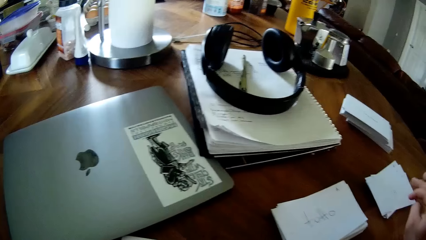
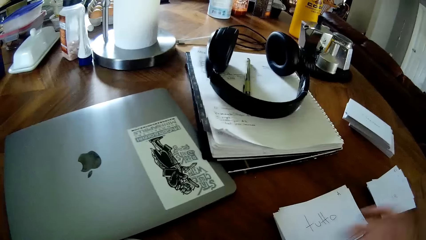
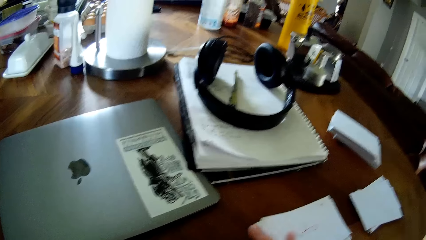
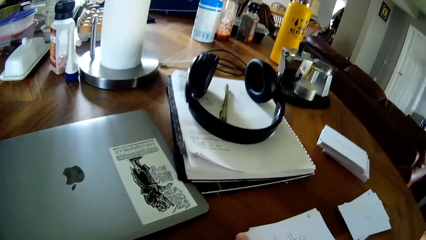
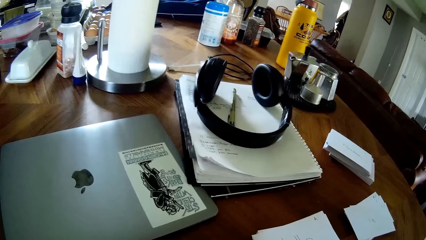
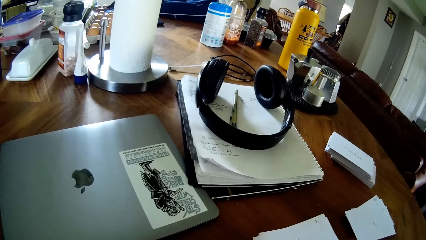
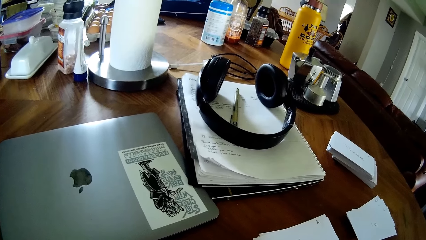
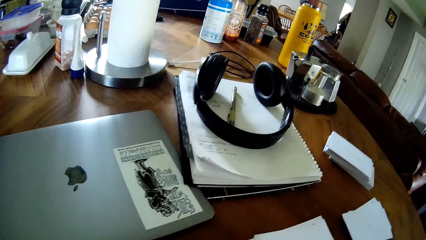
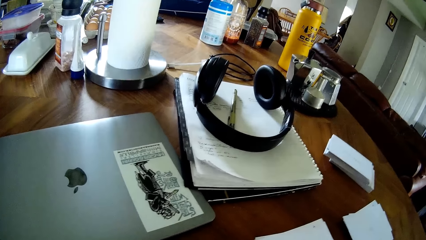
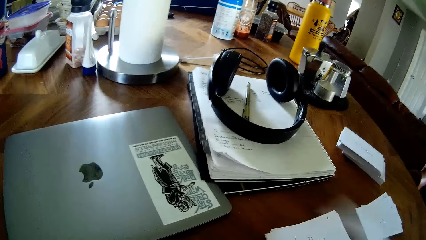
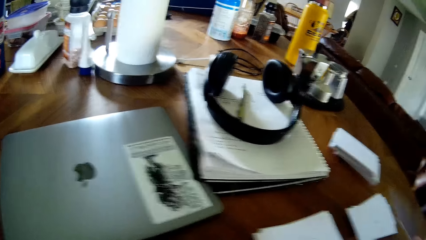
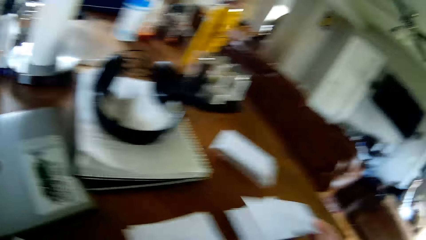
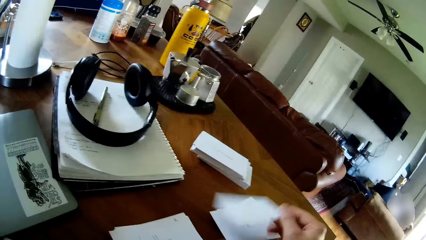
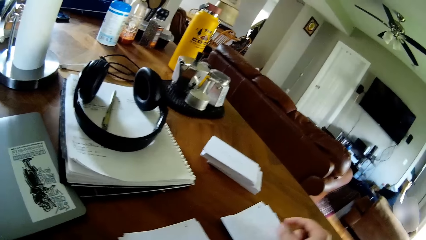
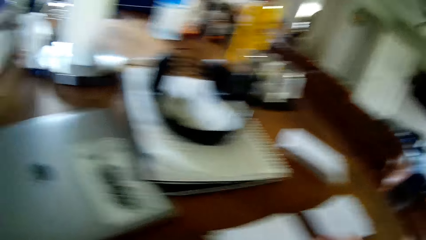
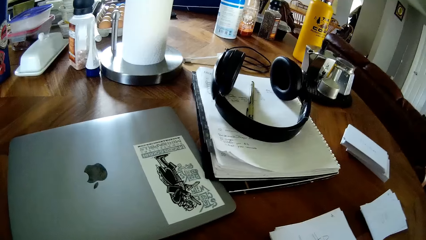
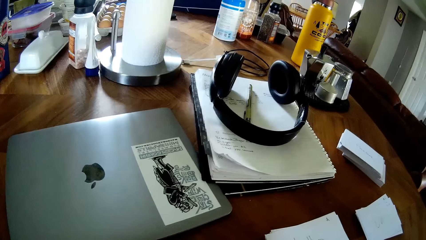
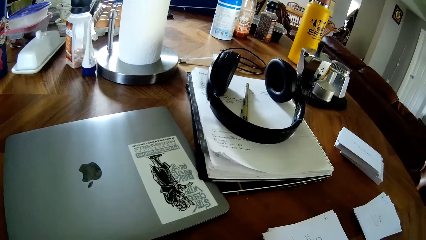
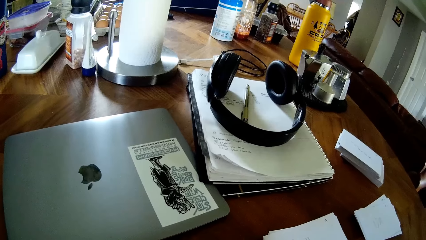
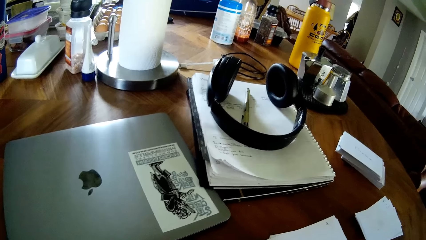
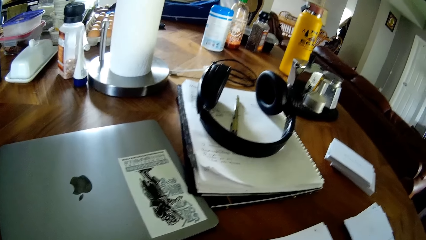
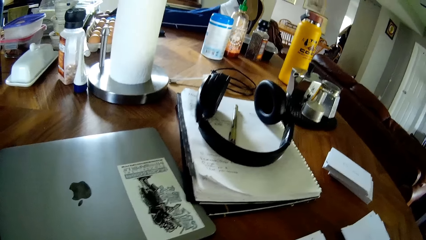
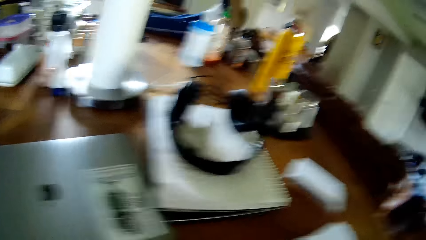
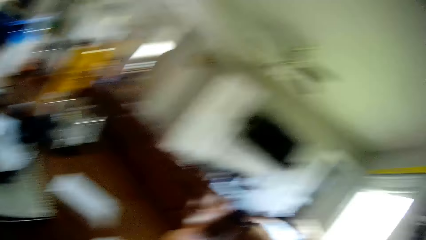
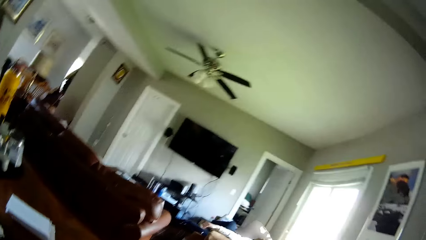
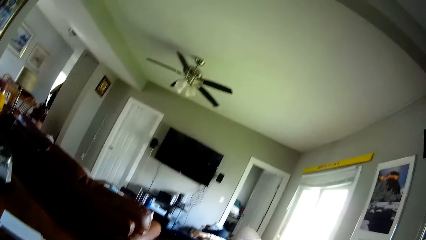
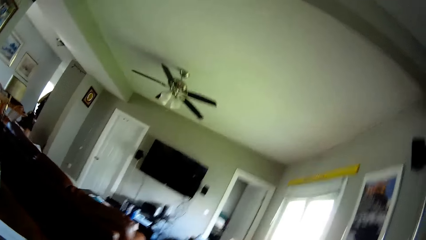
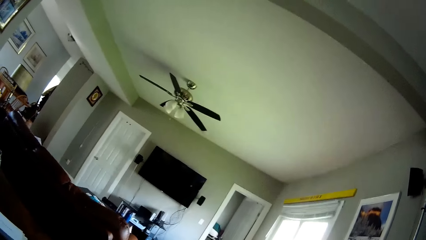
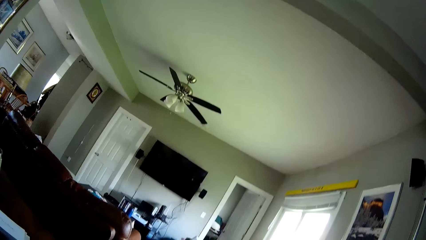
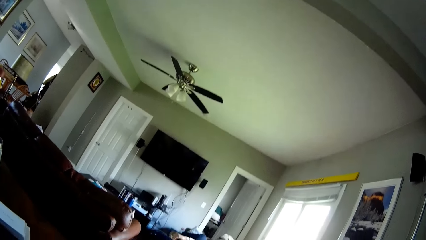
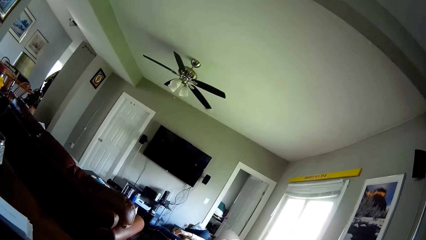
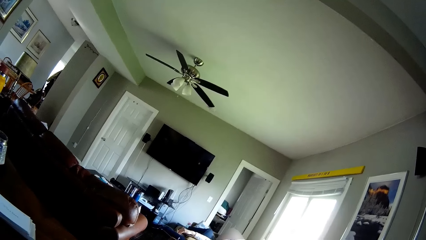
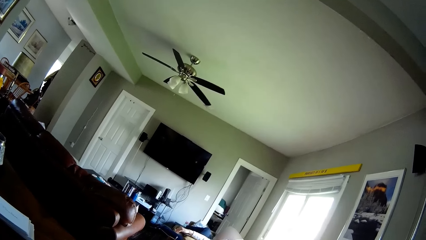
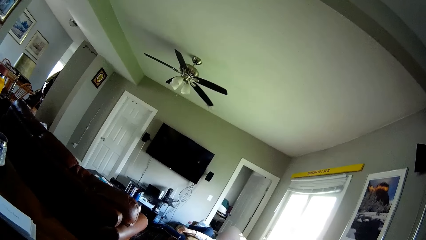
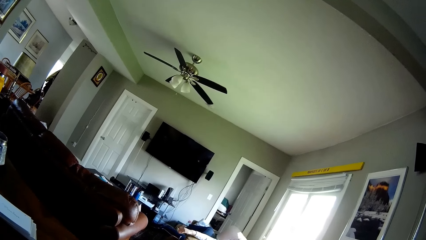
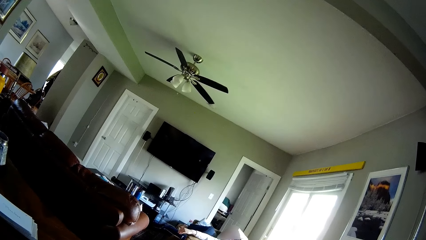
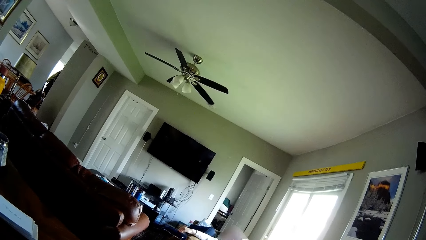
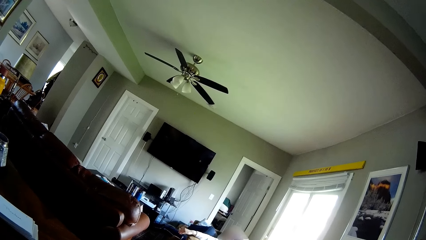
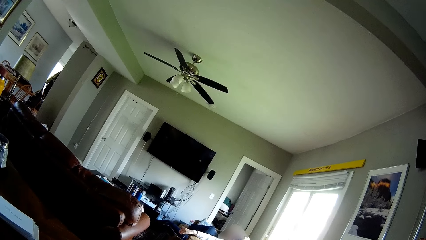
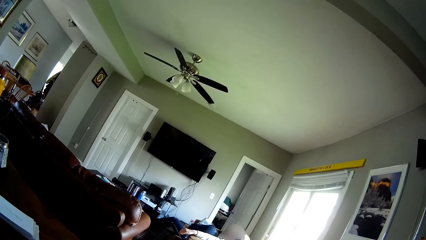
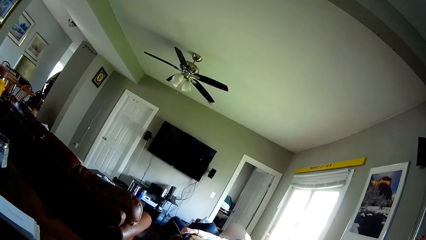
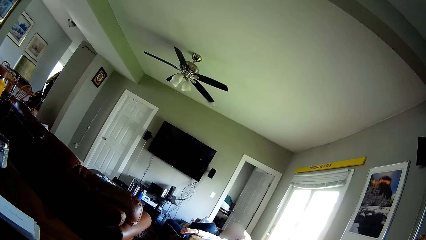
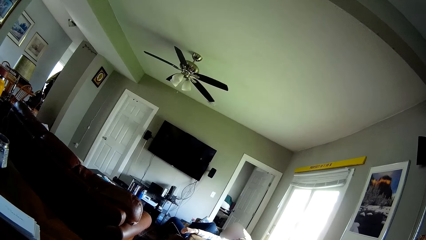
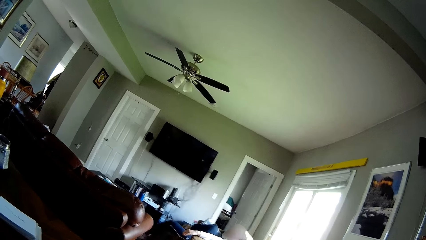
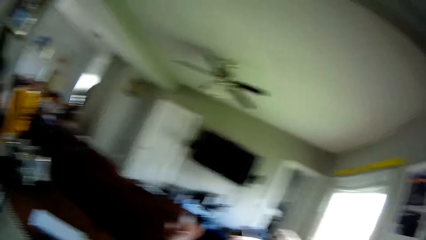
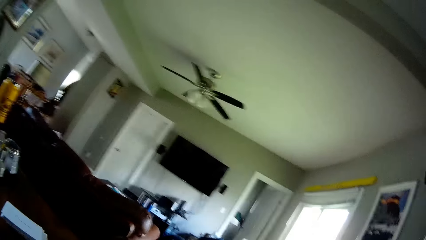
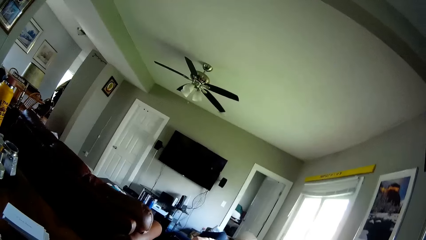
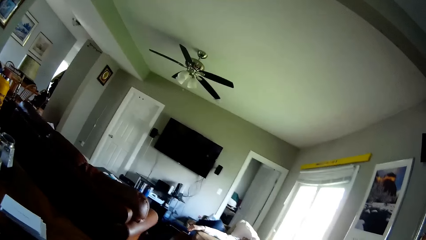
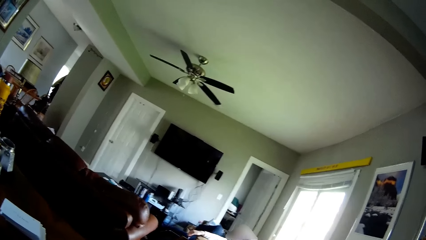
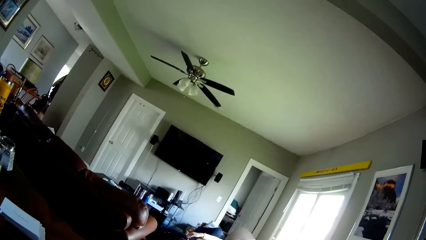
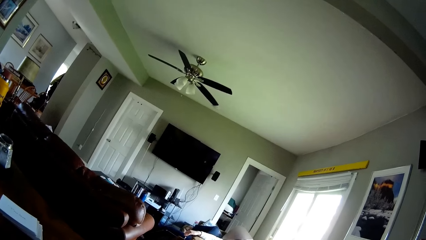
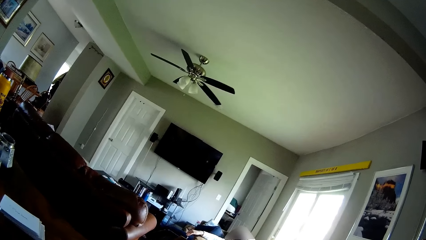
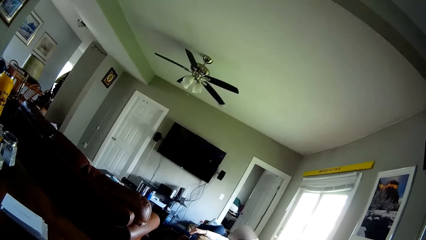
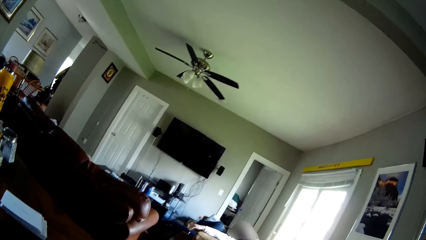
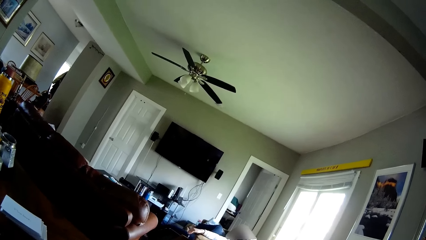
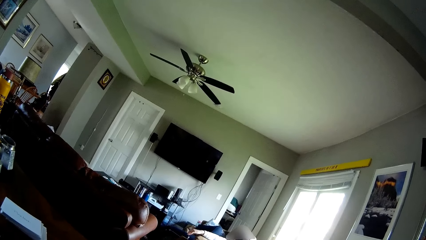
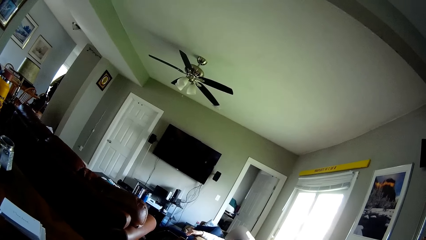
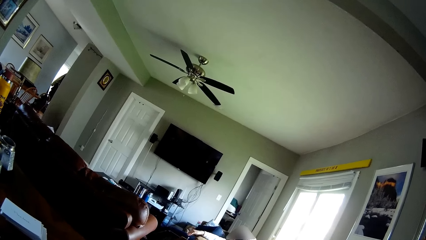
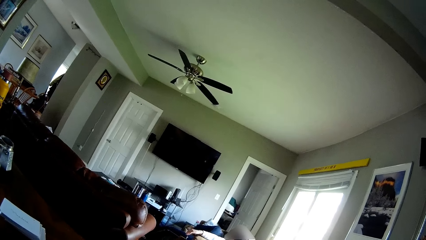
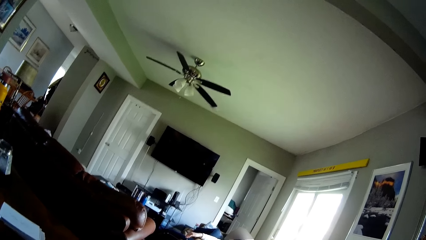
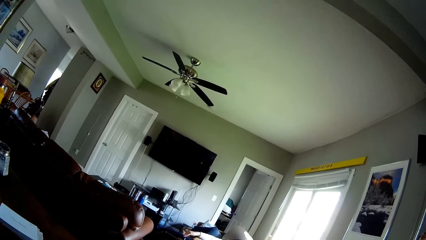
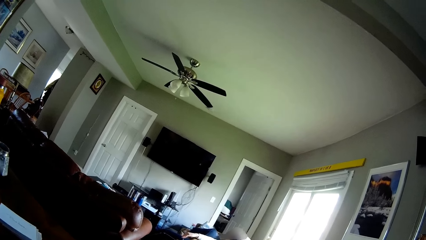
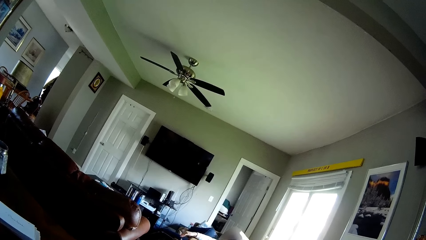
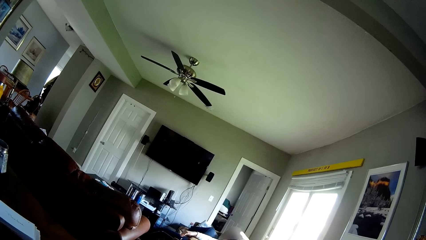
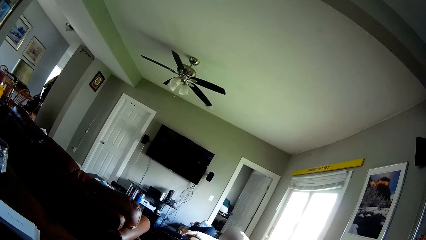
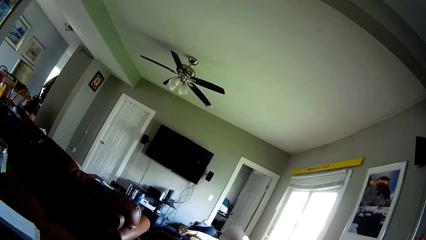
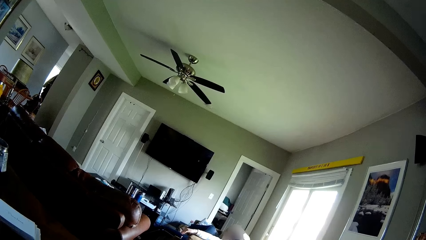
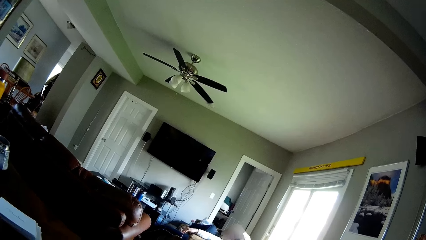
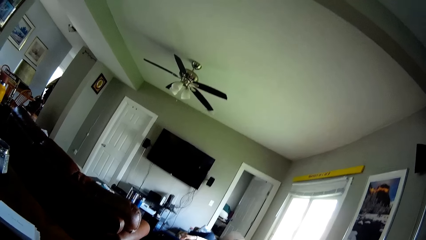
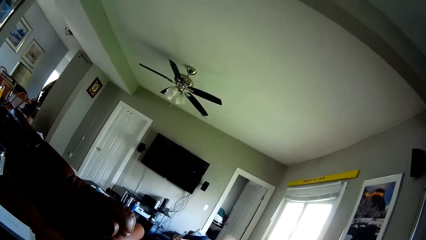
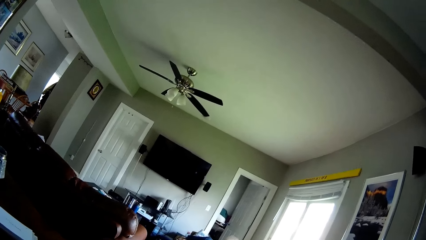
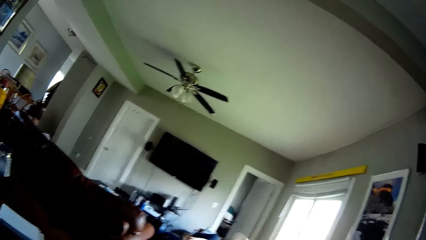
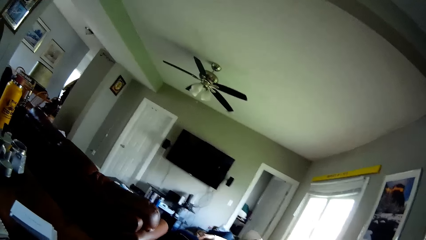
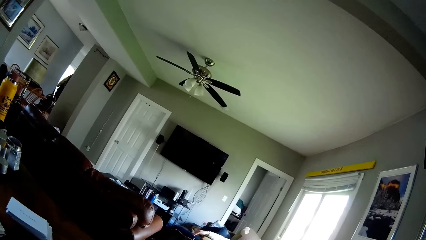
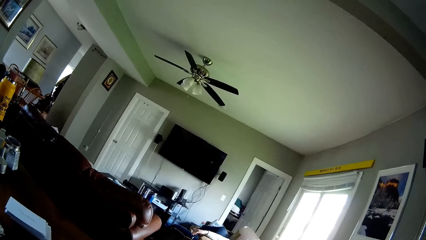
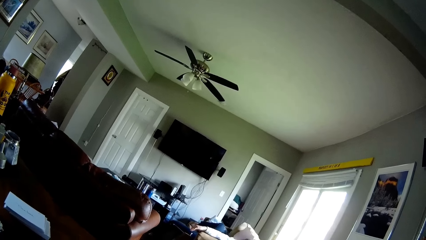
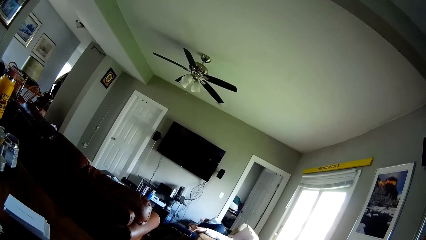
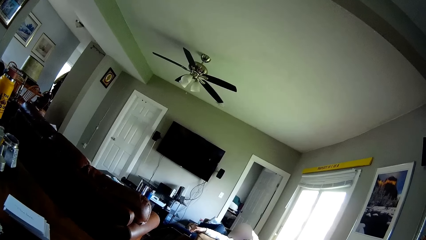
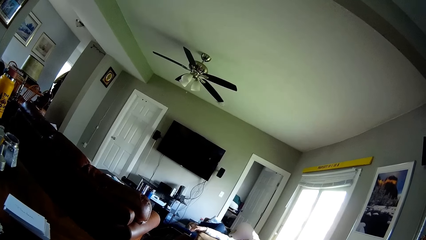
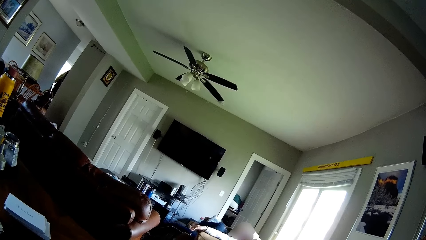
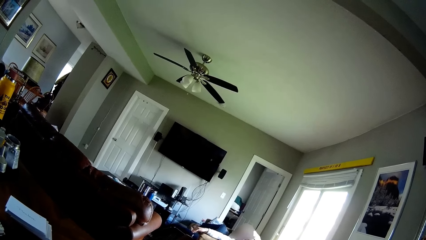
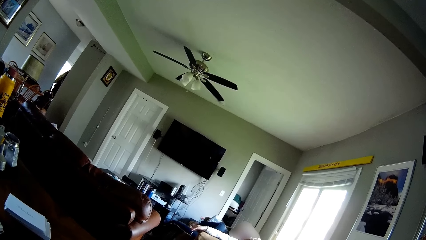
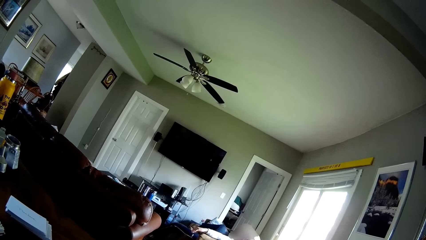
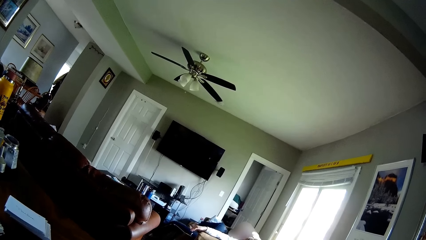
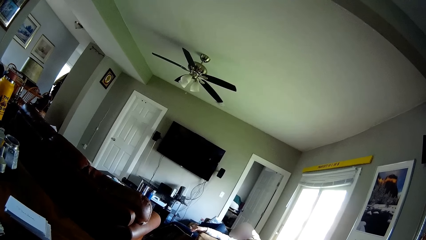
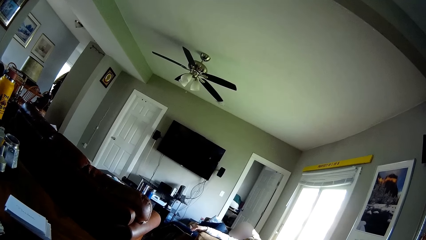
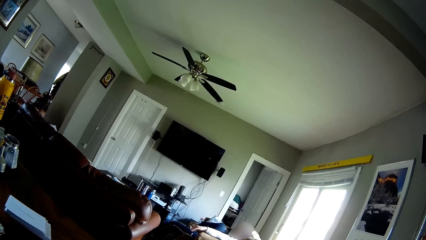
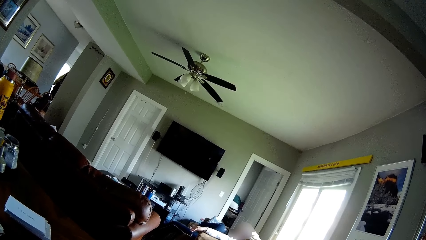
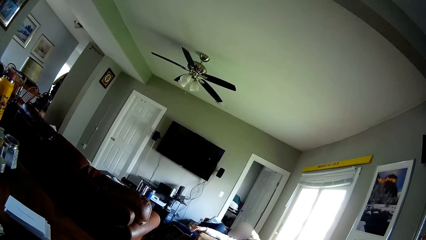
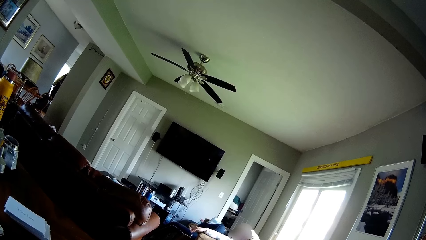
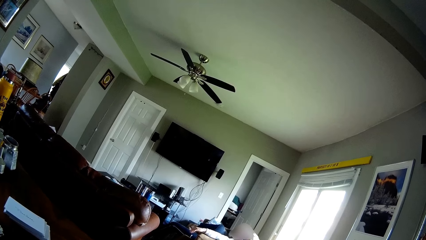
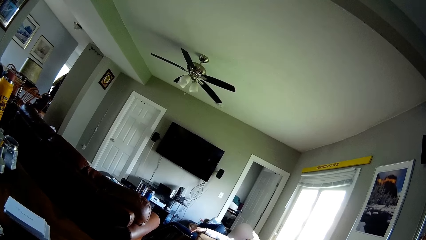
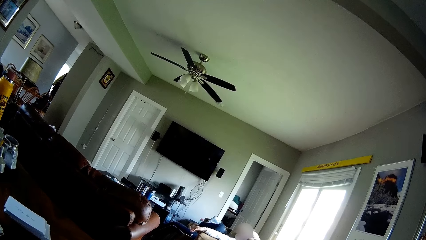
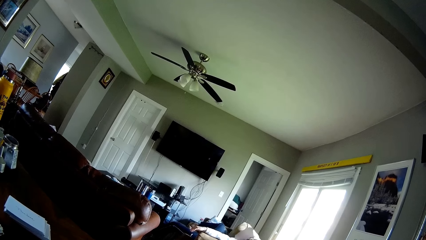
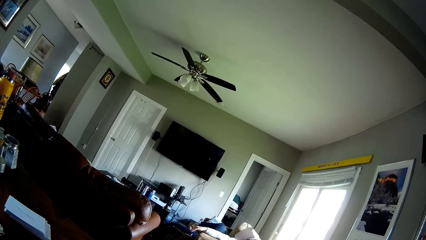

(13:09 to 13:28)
The camera wearer picks a paper on the table with his right hand. He drops the paper on the table with his right hand. He picks a paper on the table with his right hand and drops the paper on the table with his right hand. He looks around the room.
